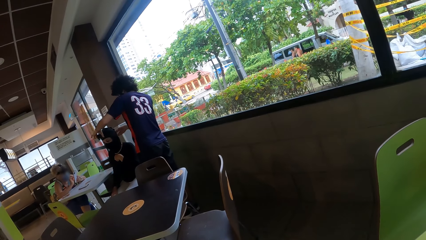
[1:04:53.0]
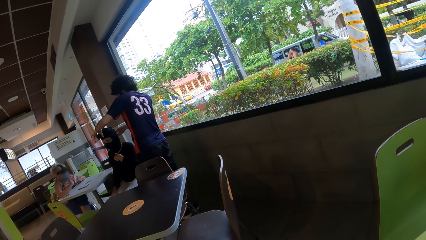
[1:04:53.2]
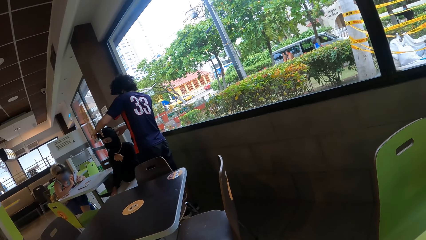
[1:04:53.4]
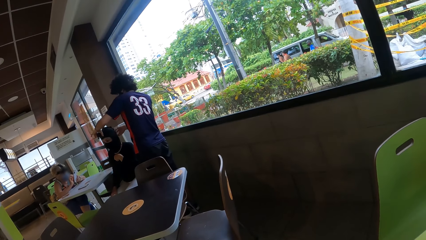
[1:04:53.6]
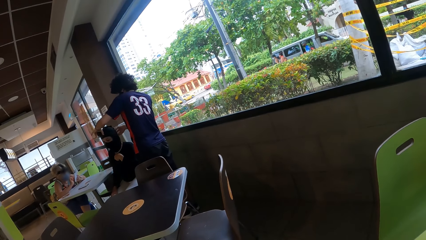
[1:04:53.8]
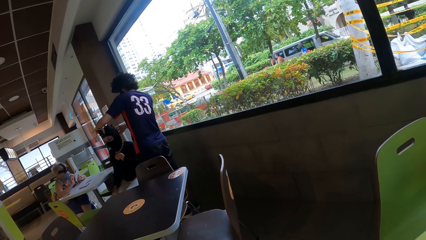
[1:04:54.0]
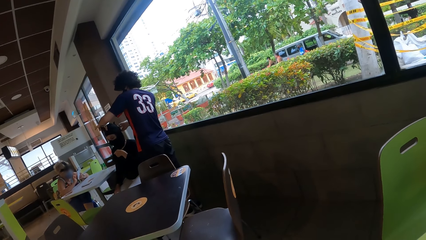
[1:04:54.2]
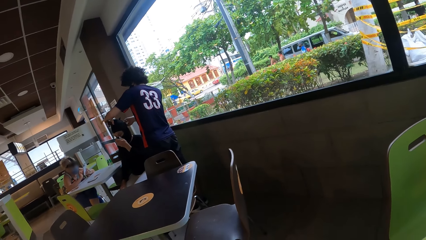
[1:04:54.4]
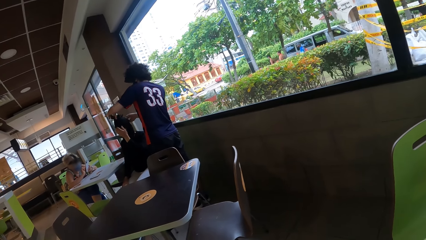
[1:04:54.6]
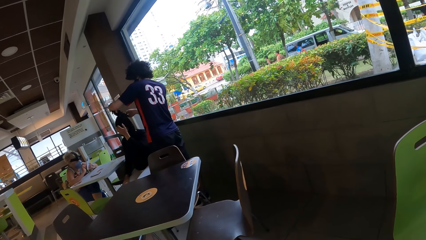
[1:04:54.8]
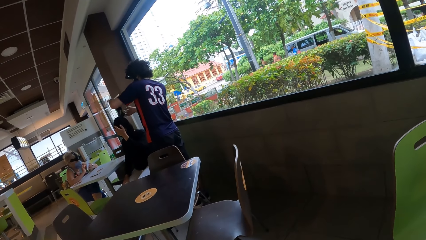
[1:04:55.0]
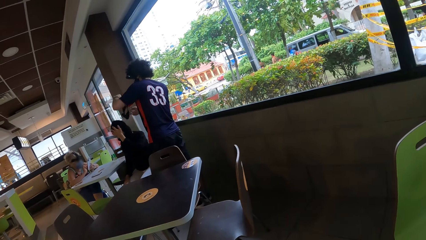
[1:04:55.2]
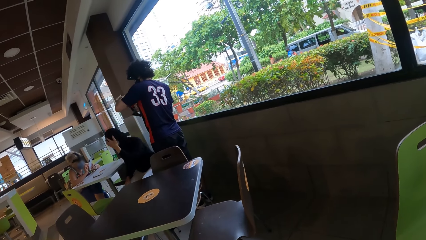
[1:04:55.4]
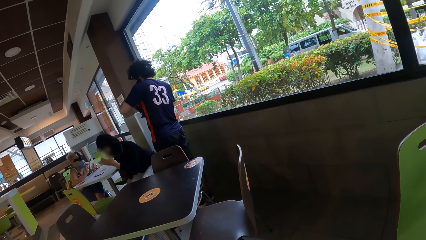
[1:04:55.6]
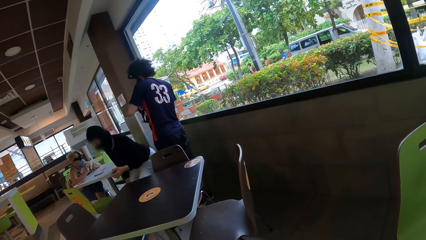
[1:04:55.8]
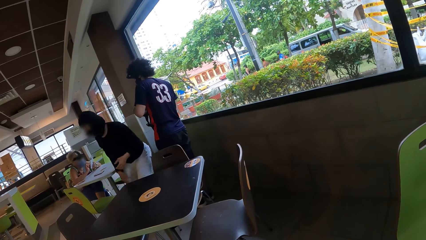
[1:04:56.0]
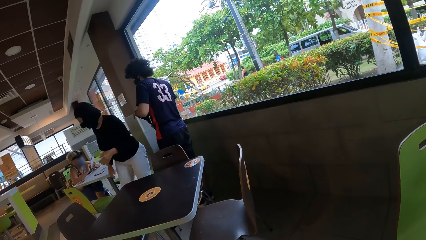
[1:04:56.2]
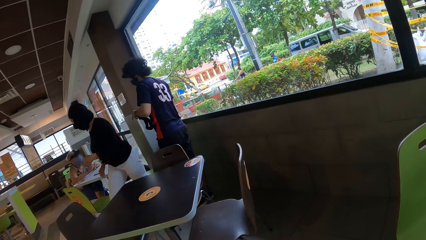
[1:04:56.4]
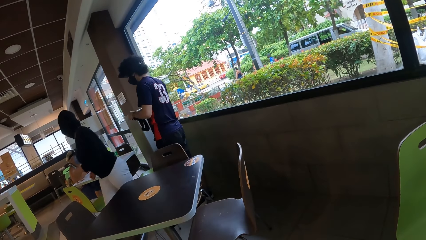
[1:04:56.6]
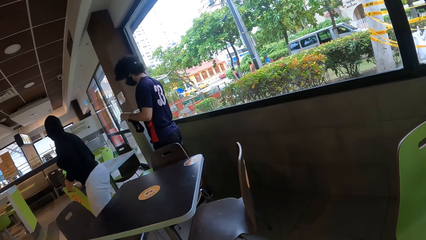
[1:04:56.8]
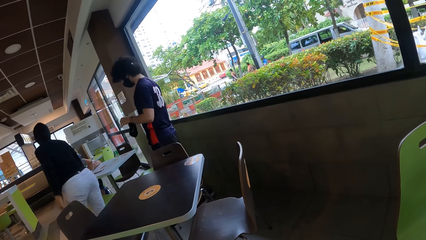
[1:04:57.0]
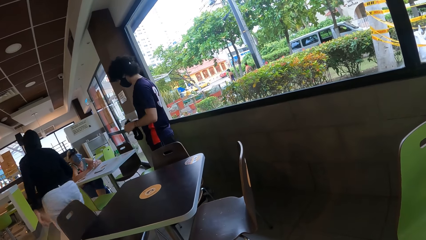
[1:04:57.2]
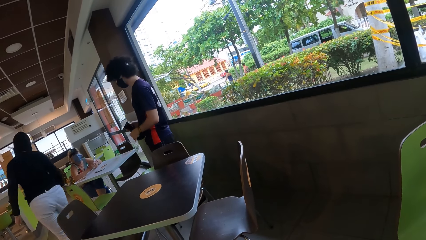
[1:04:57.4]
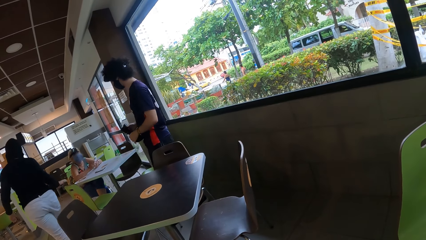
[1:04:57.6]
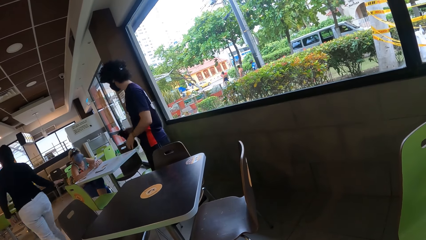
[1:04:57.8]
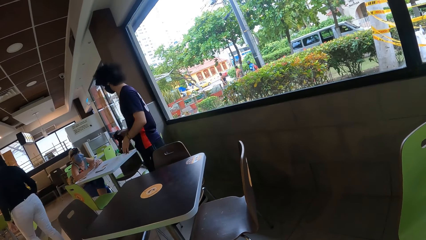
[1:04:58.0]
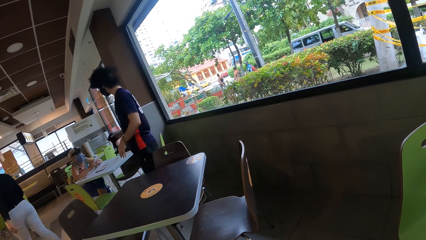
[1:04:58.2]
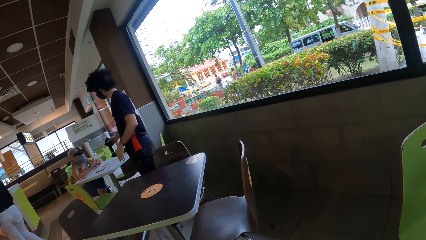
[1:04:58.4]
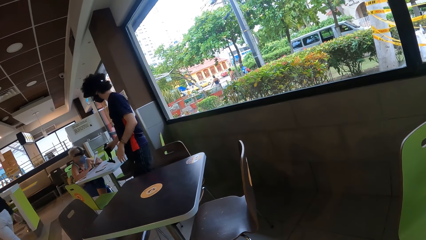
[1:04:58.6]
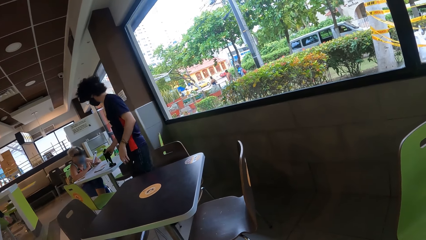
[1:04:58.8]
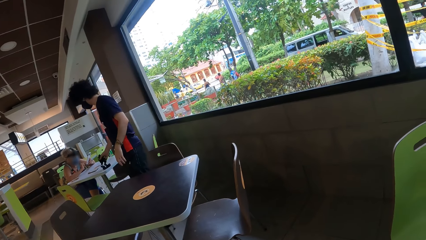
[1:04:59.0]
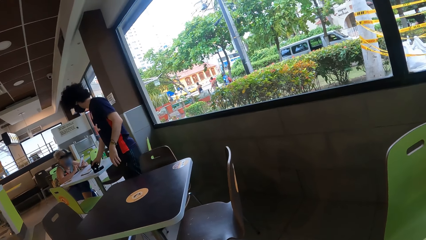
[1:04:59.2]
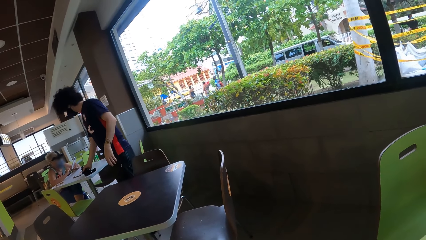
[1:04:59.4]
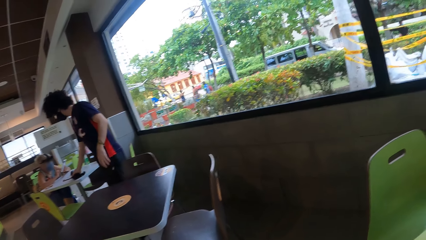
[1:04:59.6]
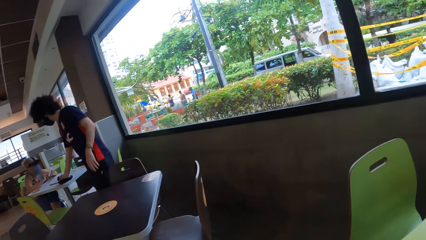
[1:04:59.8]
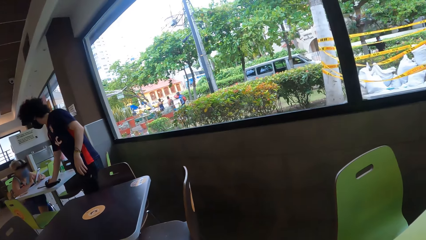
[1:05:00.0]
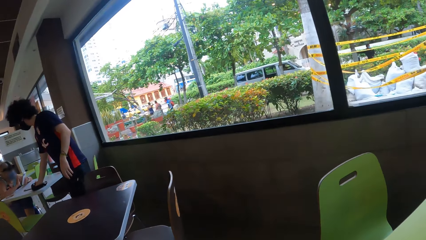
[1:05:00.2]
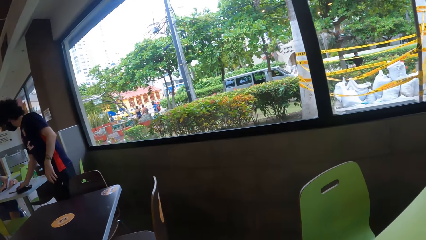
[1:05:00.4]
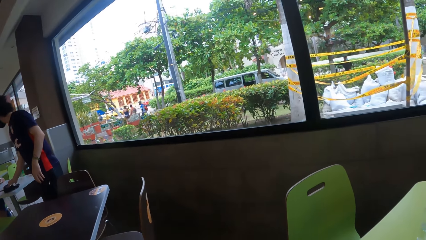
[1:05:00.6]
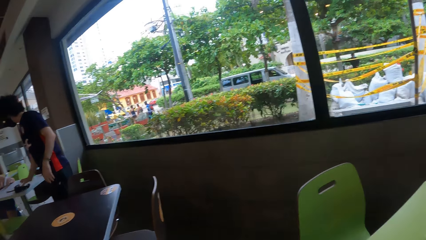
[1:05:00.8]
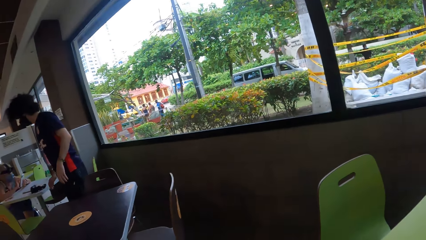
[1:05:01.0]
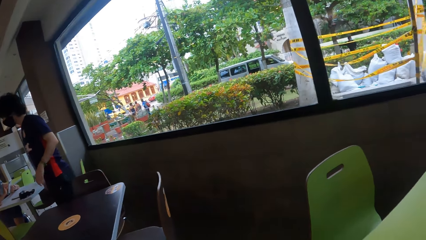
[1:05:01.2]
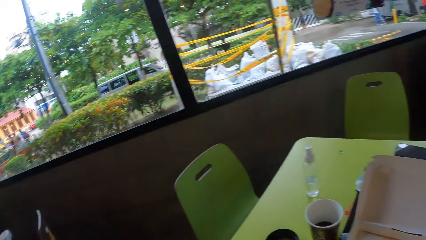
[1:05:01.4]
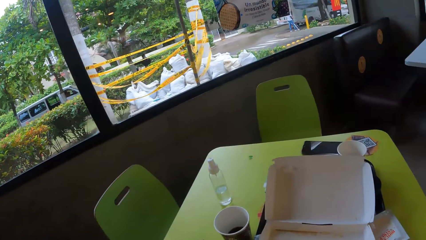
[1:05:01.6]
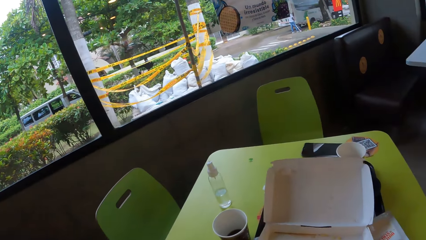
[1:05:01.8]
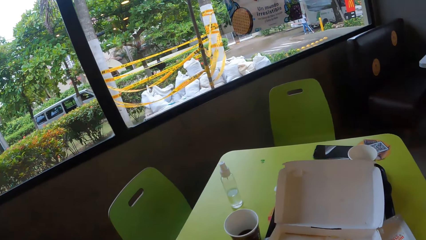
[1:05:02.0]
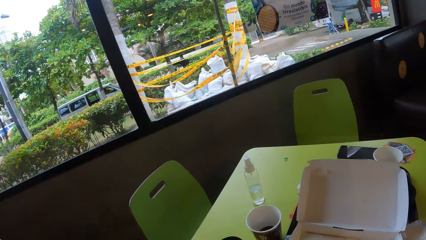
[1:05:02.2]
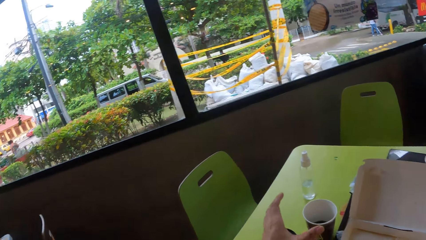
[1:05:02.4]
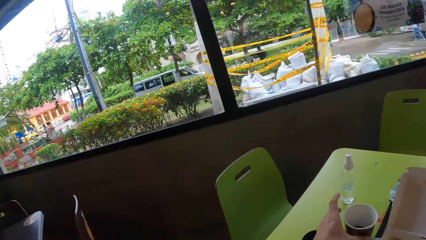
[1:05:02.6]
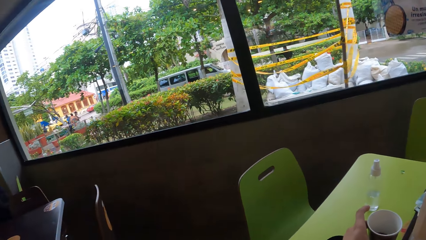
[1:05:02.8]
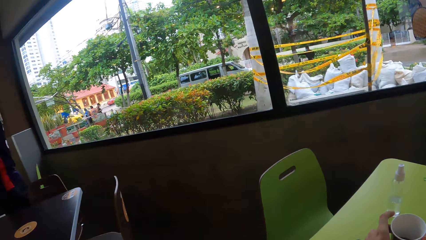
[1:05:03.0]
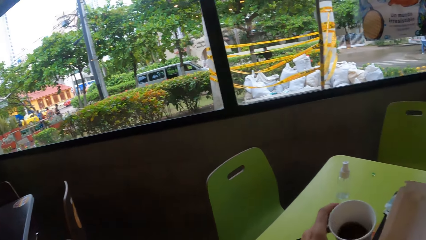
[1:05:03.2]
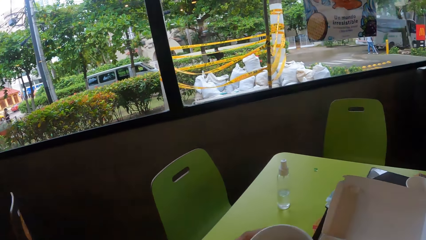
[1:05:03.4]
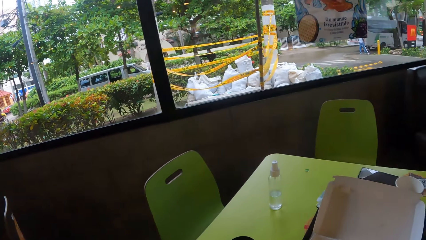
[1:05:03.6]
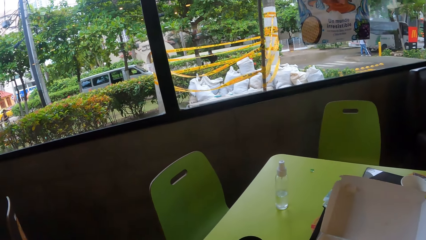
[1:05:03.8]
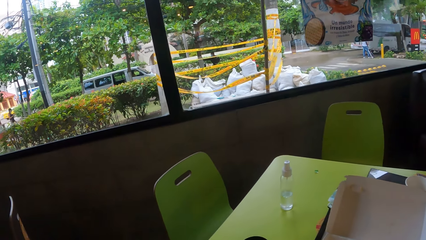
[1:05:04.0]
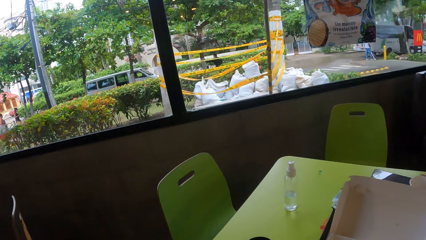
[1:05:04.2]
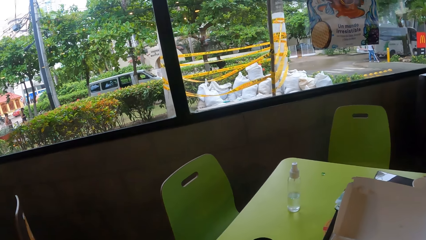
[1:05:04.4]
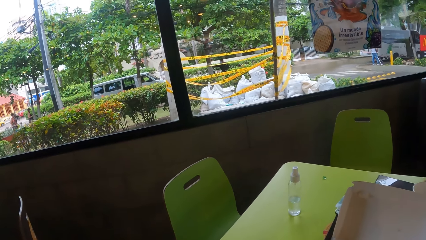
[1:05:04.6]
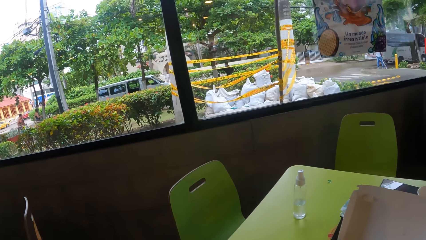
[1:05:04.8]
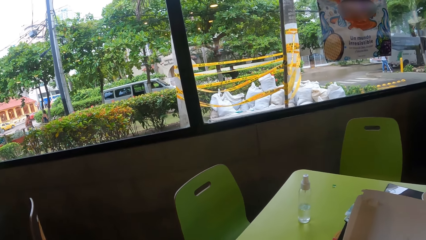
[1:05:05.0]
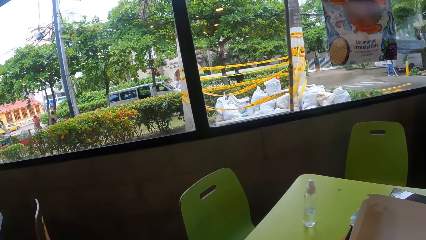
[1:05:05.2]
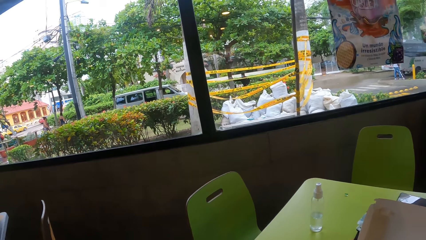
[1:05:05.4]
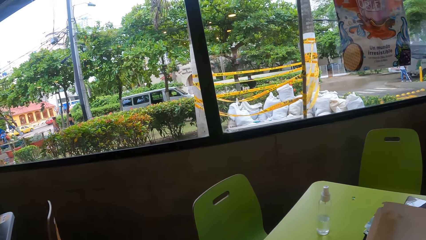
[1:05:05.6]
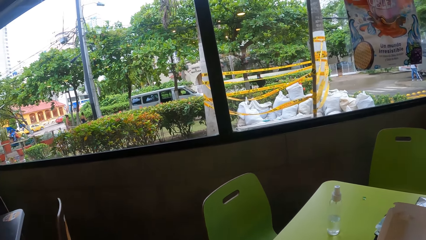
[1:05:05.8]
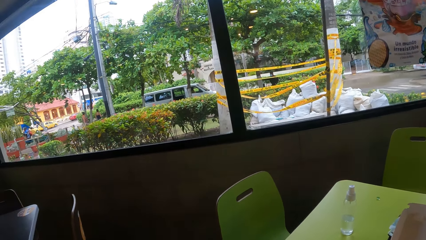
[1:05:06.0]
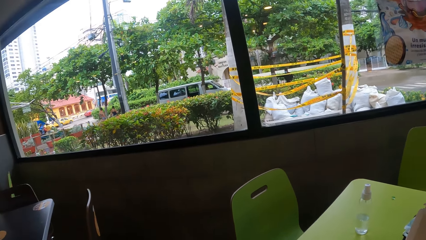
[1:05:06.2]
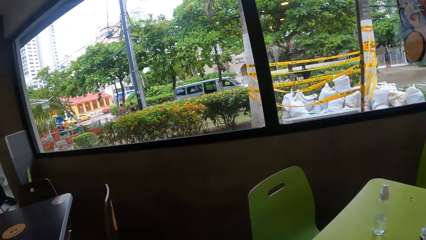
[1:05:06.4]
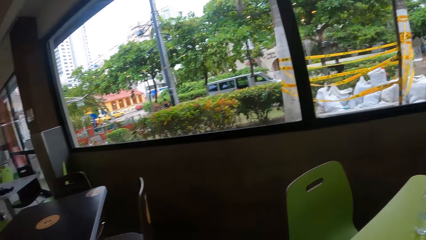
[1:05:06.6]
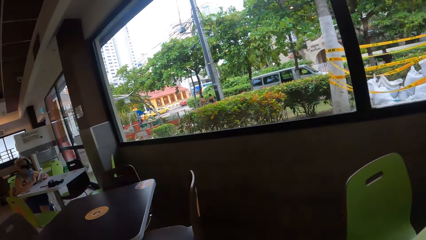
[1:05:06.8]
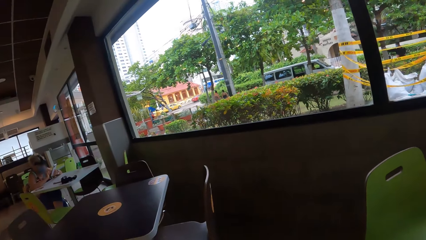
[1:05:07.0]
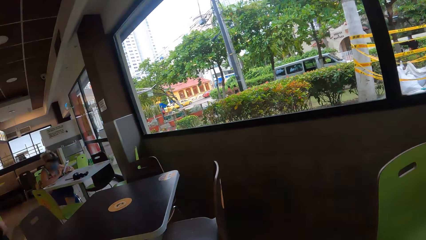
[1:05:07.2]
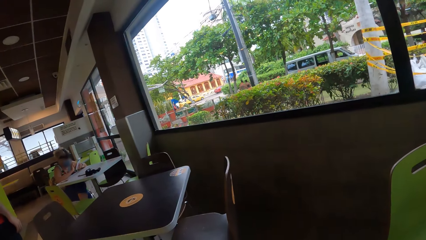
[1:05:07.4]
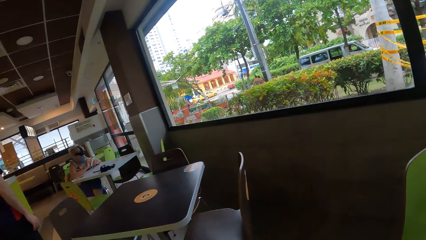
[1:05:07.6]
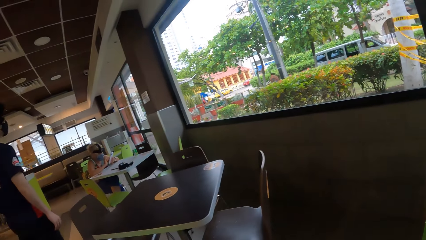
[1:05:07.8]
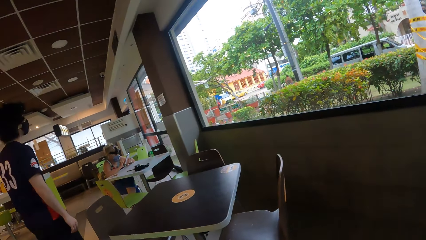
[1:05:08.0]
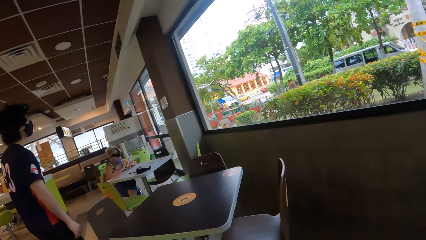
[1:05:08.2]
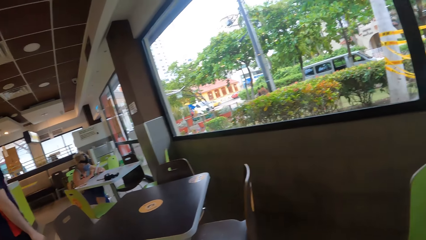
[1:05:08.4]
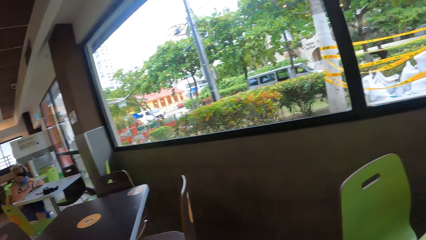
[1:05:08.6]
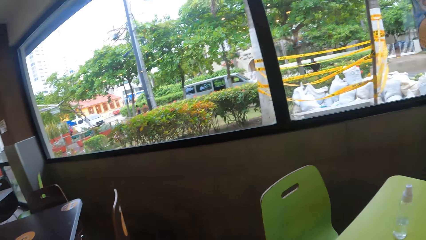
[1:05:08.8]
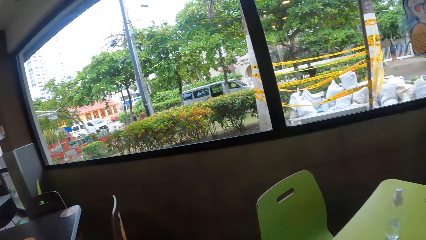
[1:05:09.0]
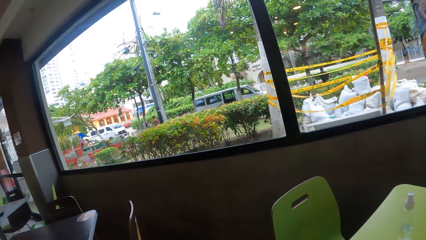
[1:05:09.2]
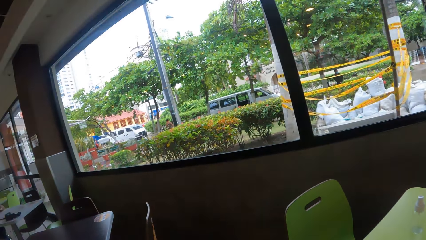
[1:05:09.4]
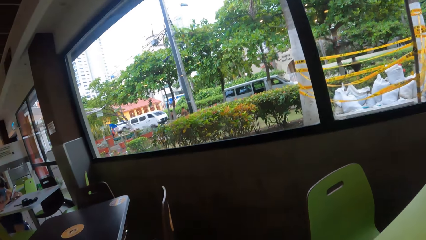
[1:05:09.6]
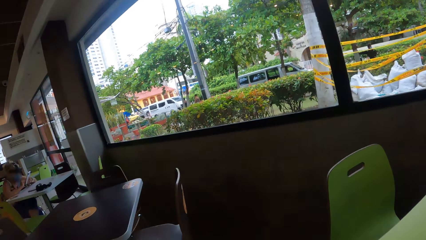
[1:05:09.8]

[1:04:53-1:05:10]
A lady stands up. The lady walks out. A man drops a camera. The man puts the camera on the table. The camera wearer looks around. They take a drink. They look around.
